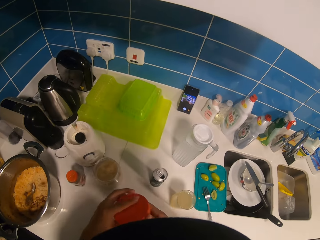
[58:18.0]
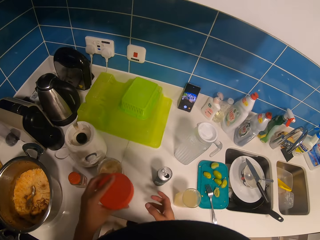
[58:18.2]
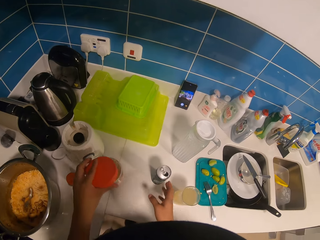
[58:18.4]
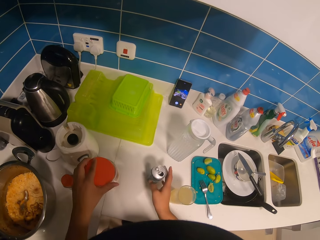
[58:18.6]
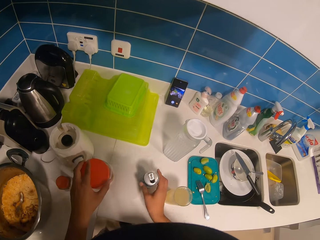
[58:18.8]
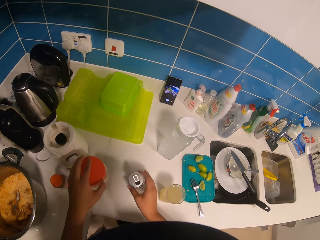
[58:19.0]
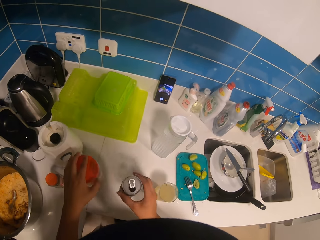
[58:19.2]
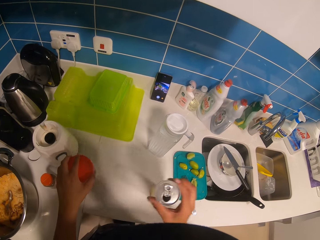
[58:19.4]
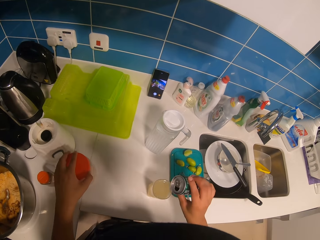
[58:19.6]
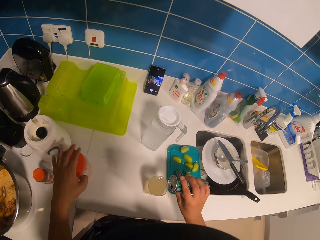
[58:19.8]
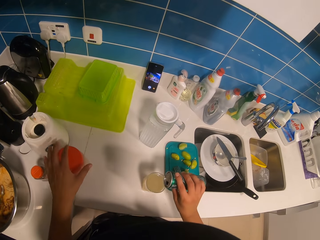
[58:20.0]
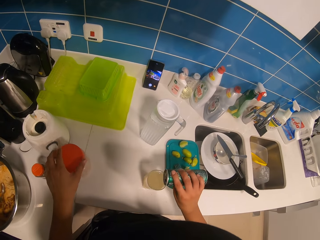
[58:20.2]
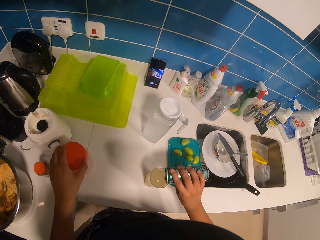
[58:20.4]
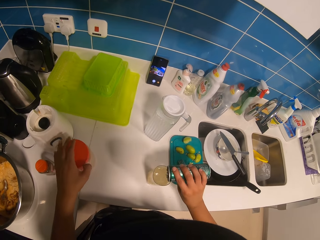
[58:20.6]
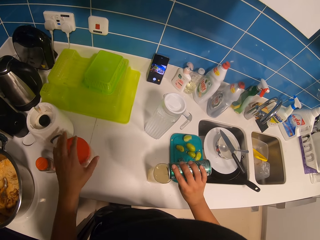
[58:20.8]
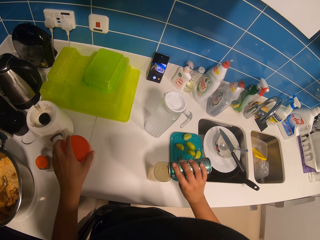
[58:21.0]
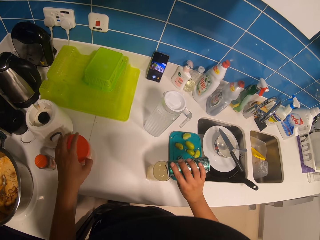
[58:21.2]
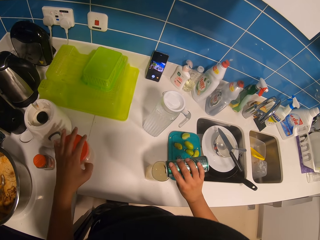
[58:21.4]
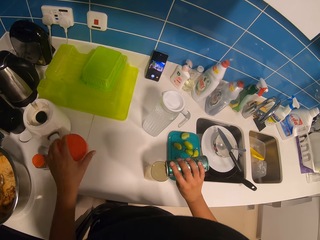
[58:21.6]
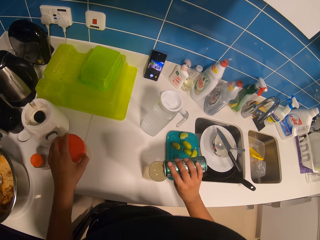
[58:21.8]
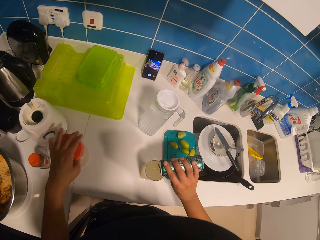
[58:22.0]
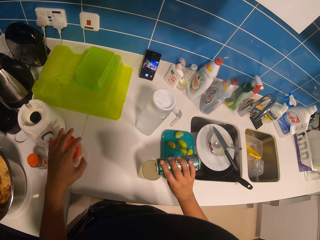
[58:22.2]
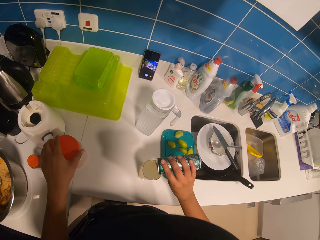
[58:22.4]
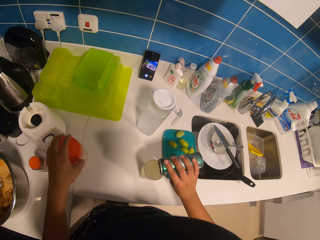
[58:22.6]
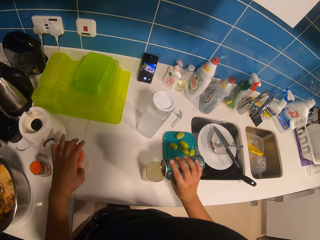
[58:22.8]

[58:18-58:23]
The camera wearer closes the plastic container with the left hand. They pick the can bottle with the right hand and put the can bottle on the chopping board.

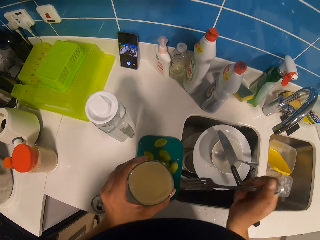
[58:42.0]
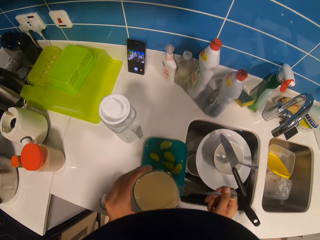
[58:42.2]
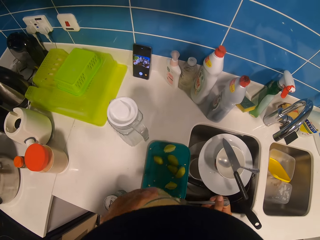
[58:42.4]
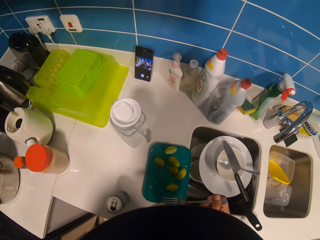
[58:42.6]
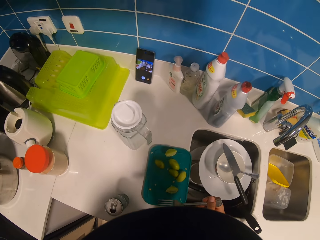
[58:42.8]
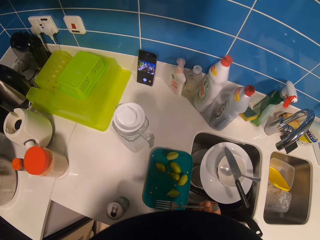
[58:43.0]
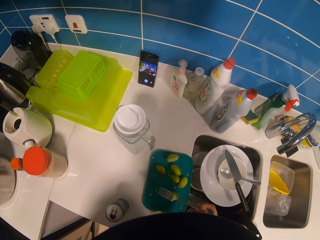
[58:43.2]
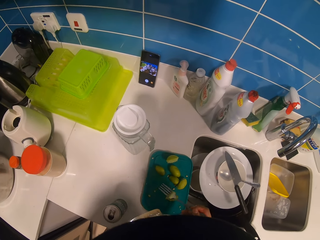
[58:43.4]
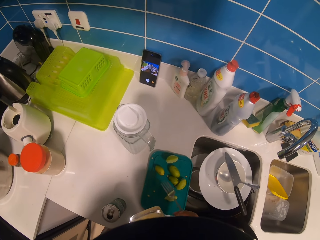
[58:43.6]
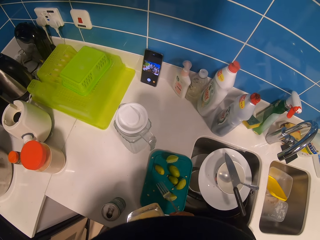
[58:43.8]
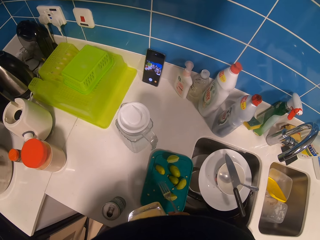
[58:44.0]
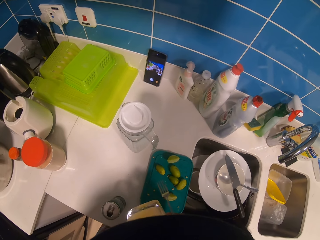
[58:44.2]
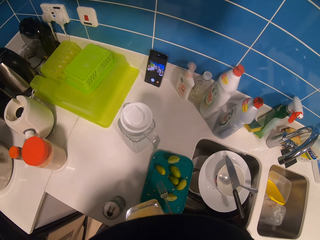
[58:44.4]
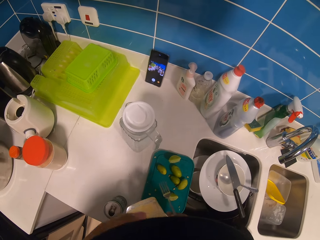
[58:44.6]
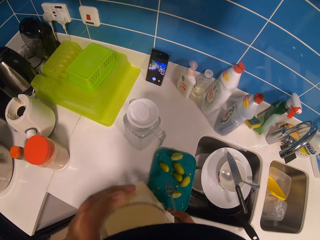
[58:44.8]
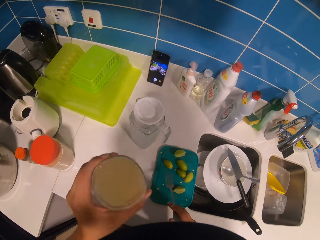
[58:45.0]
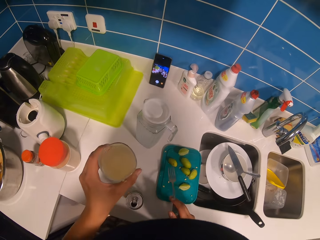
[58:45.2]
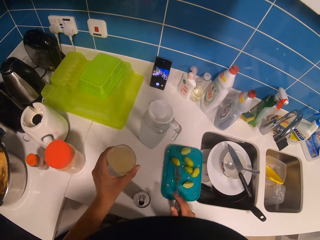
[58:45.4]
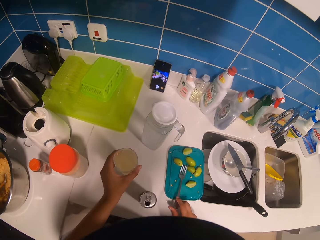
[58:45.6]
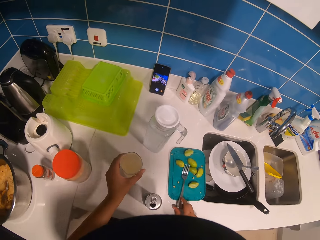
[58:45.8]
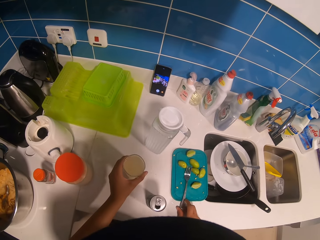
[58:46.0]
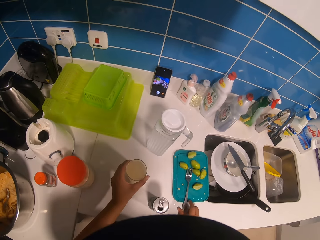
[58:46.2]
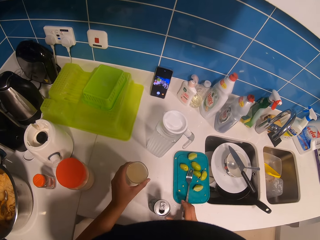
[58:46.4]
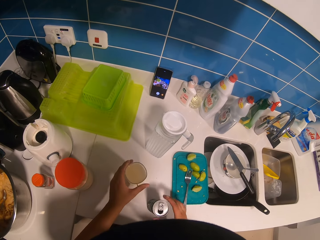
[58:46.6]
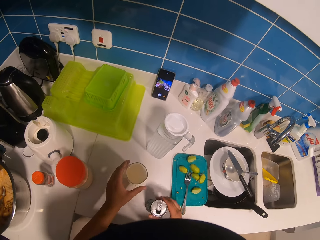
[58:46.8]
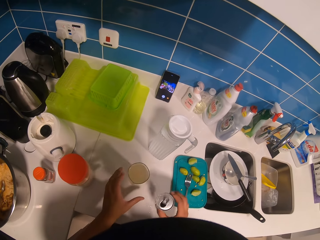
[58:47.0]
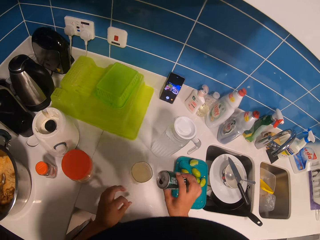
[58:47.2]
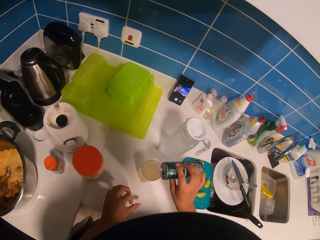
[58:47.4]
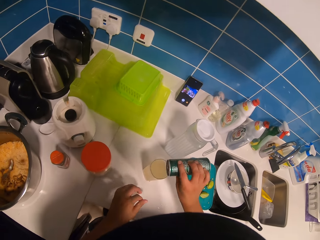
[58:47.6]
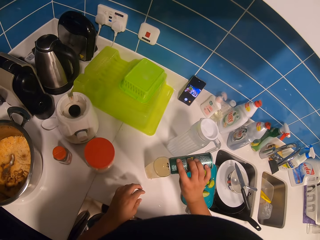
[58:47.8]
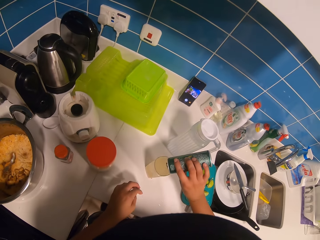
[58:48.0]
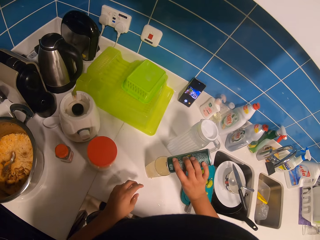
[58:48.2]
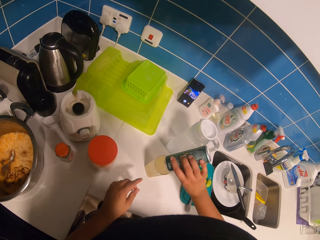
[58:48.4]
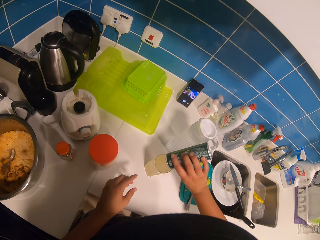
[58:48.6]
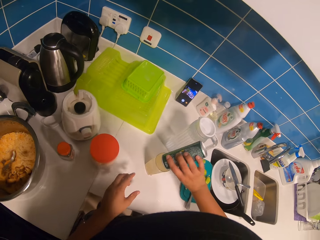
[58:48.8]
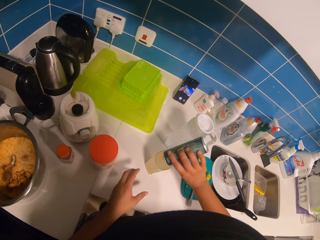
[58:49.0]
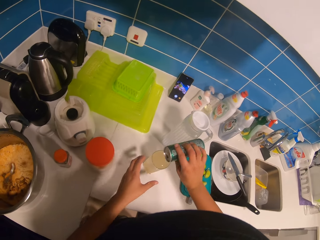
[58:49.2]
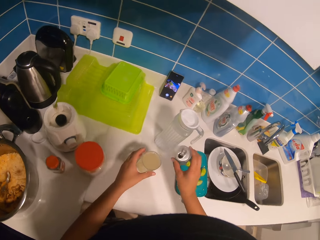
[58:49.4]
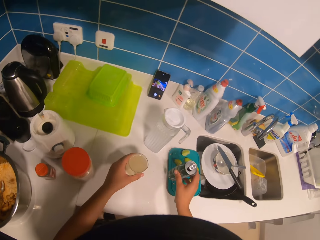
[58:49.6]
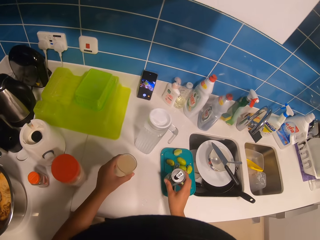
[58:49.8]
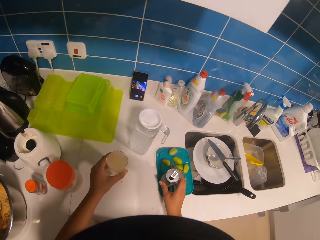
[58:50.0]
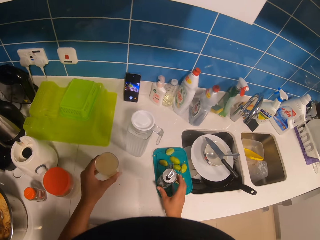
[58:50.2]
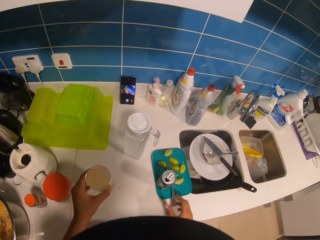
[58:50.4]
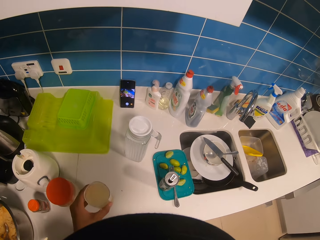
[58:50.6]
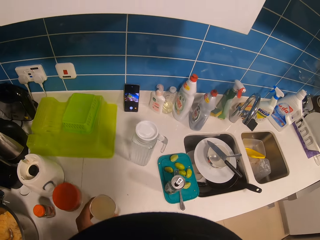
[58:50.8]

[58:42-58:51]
The camera wearer drinks the lemonade. She places the glass of lemon juice on a countertop. She puts the fork on the chopping board. She picks the can bottle from the countertop with the right hand. She pours something into the glass of lemon juice. She holds the glass of lemon juice with her left hand. She puts the can bottle on the chopping board. She picks the glass of lemon juice from the countertop with the left hand.

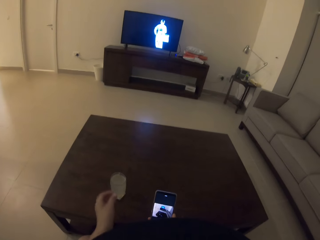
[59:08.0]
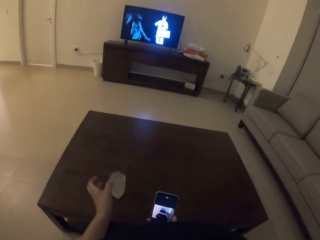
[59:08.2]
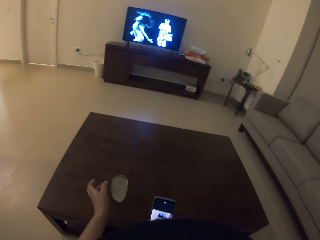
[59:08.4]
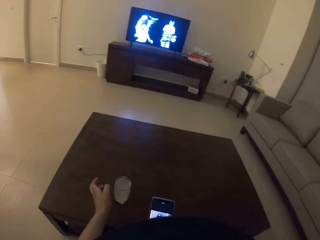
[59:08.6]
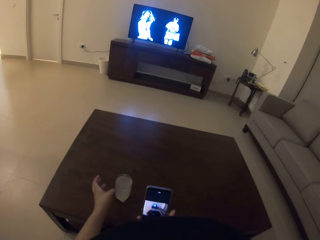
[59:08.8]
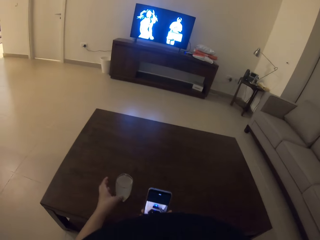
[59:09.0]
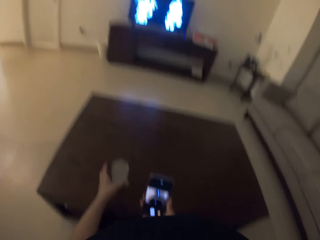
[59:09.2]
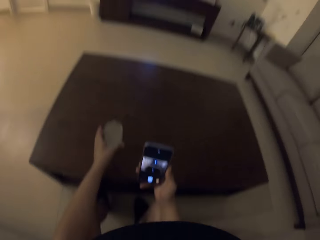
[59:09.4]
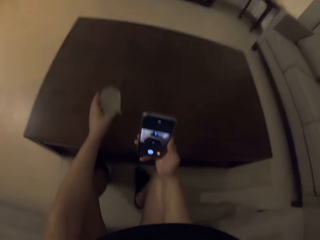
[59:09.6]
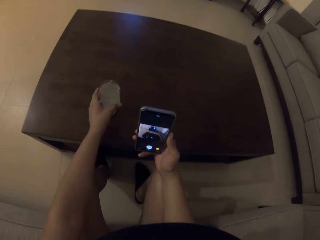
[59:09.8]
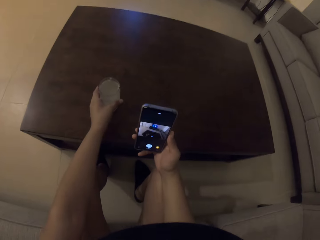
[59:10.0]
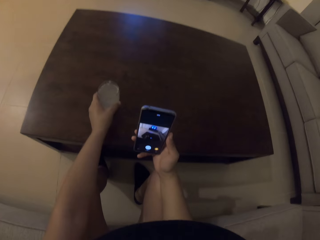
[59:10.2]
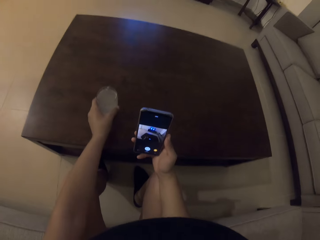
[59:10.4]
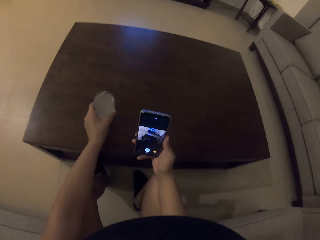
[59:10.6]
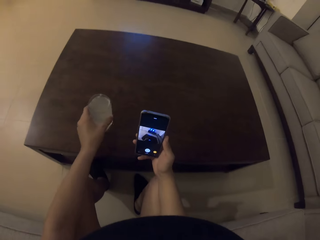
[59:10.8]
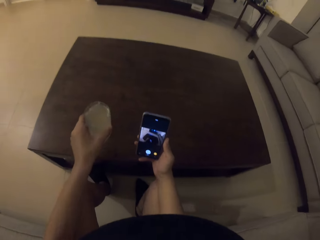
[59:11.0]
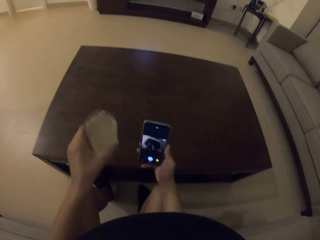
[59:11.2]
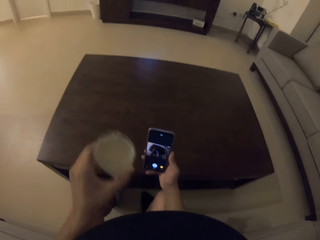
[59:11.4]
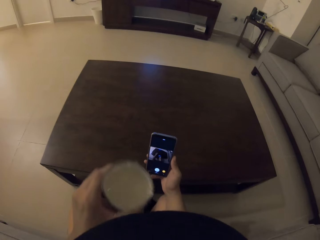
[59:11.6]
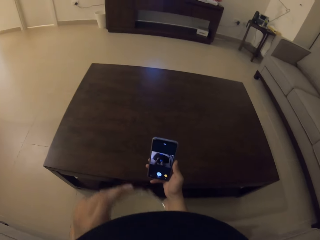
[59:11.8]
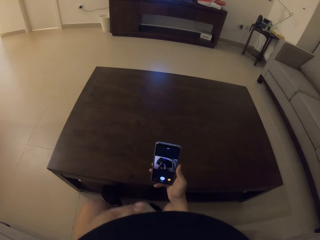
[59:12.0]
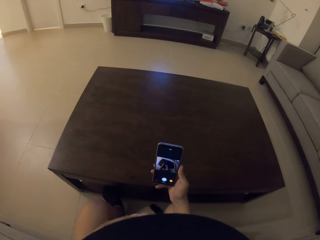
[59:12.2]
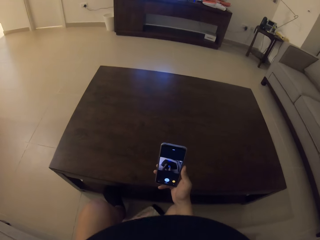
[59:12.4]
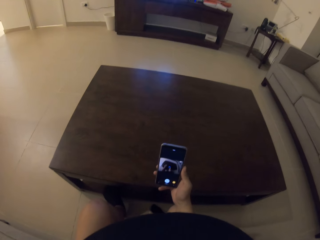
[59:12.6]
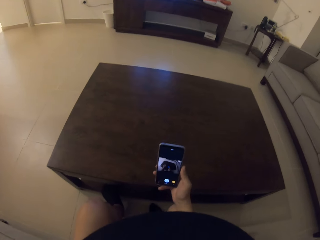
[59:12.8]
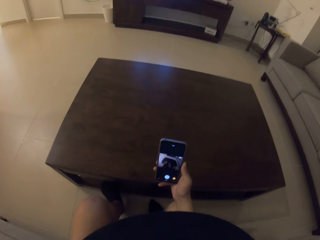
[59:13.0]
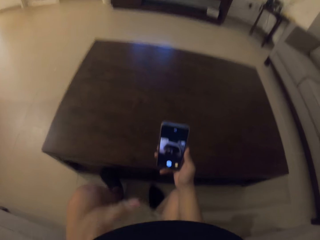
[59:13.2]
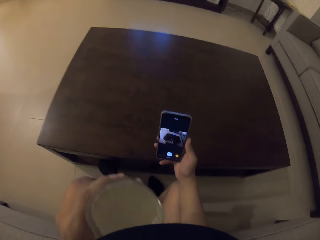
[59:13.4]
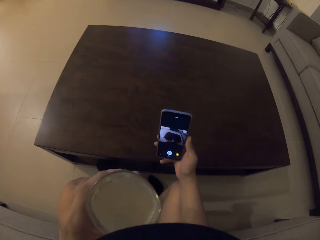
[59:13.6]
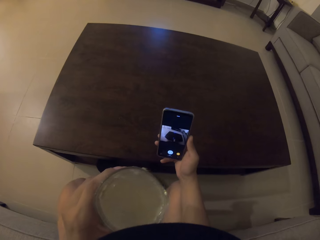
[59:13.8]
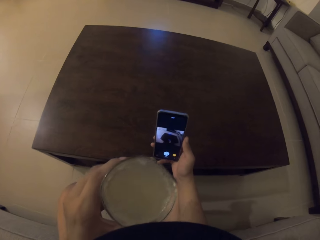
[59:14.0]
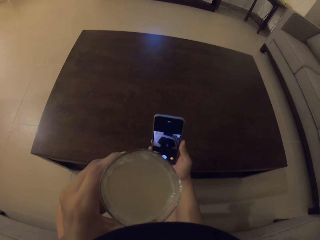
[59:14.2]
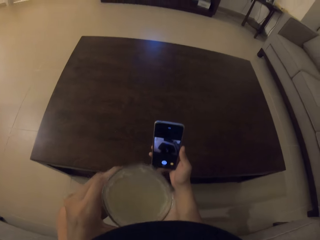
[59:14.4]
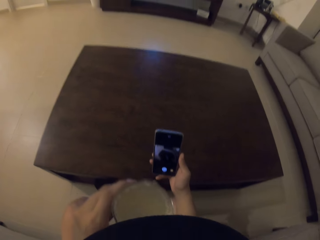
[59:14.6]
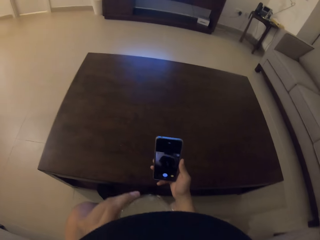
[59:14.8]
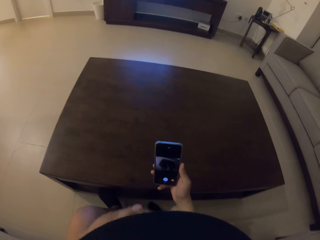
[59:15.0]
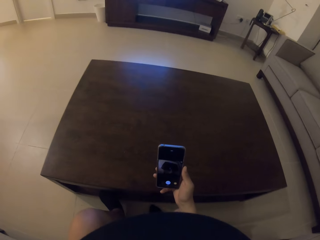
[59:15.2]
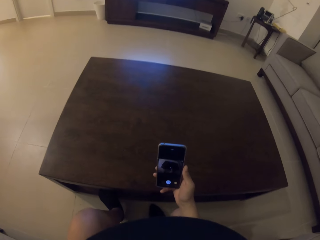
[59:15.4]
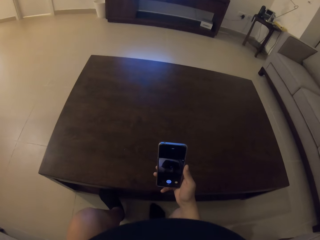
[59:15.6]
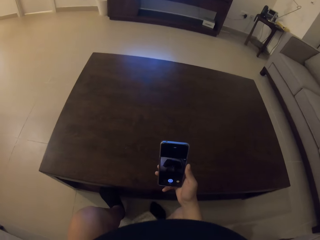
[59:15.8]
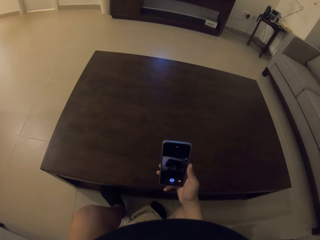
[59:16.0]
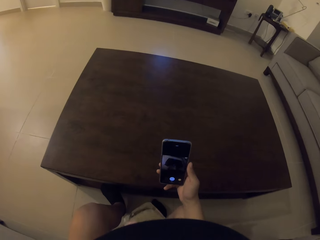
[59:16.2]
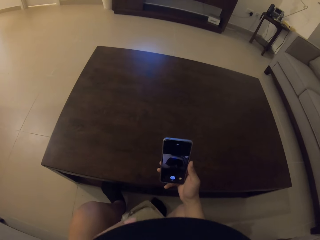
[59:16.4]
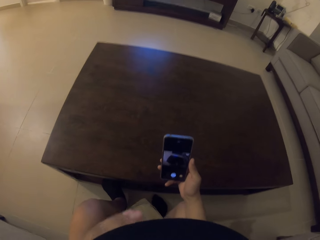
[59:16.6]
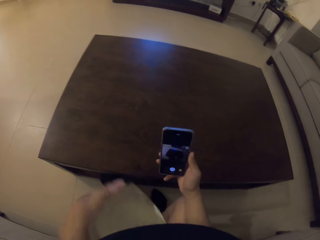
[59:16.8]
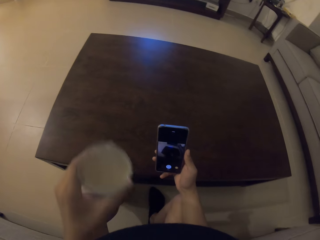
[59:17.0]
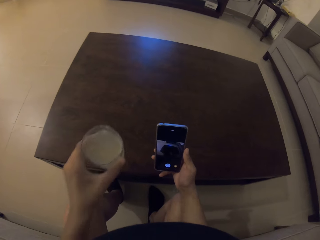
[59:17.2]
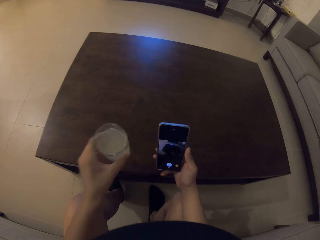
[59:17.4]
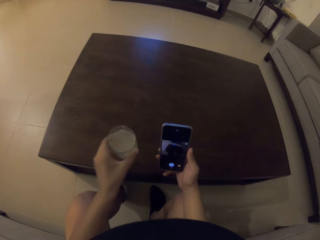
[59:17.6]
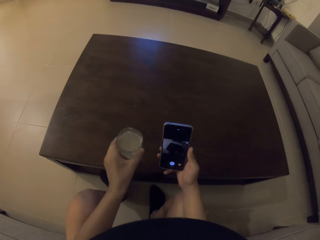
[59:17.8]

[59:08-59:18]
The camera wearer looks at the phone. They pick the glass of lemon juice from the table with the left hand. They drink the lemonade. They stare at the mobile phone. They drink from the glass.
